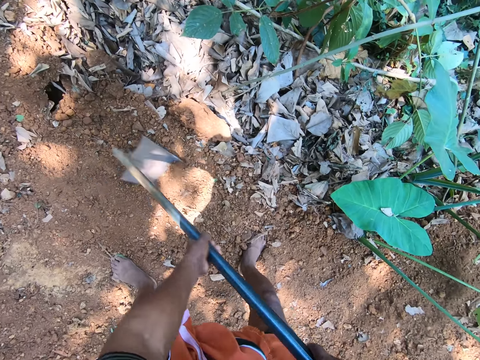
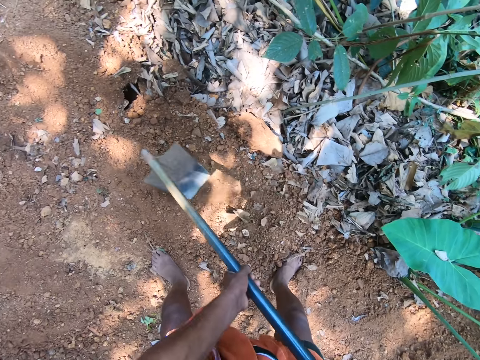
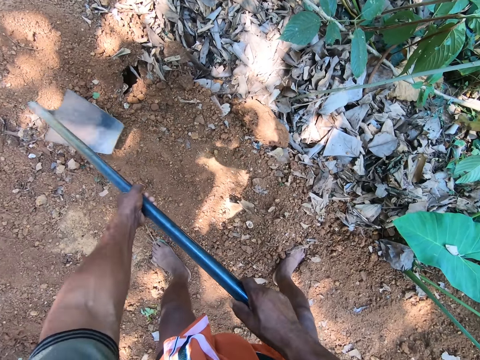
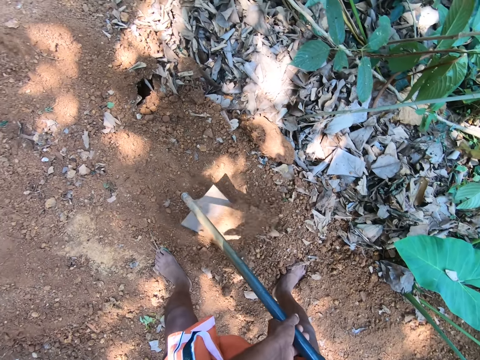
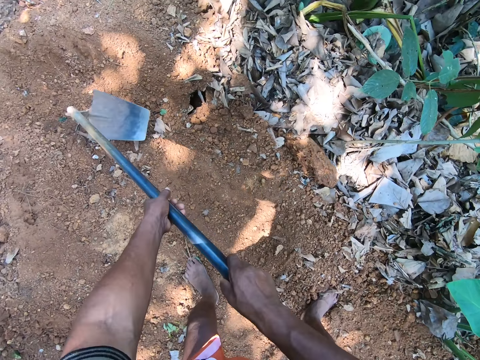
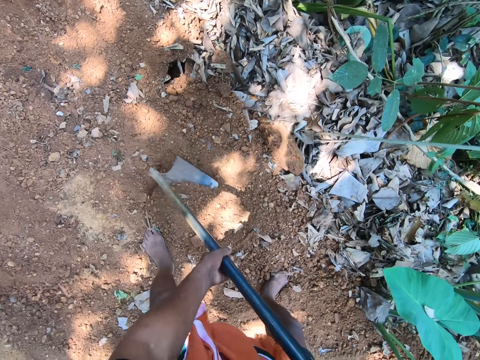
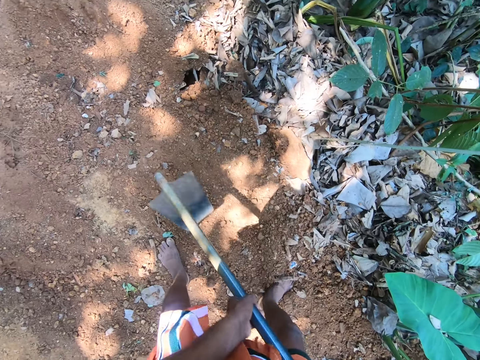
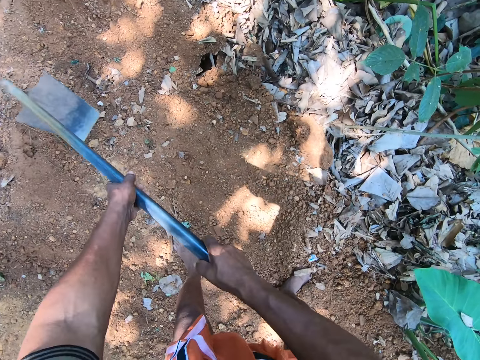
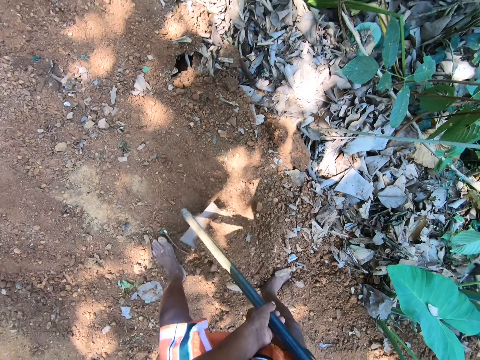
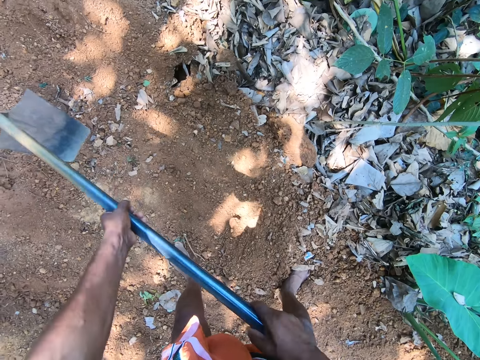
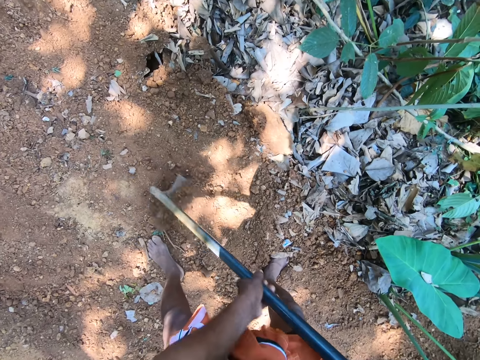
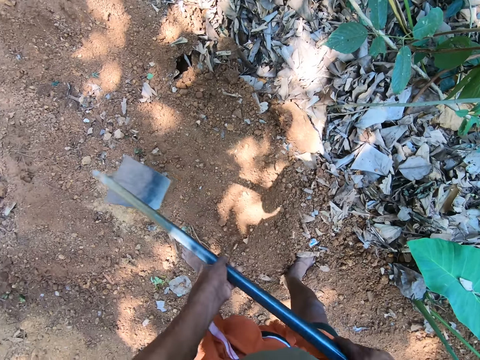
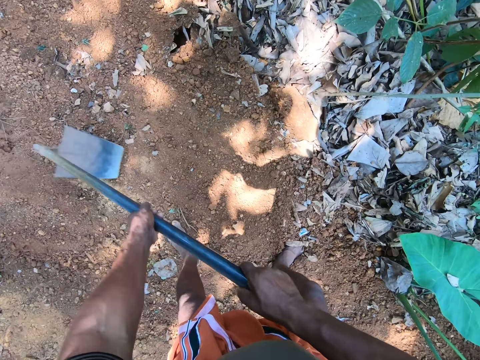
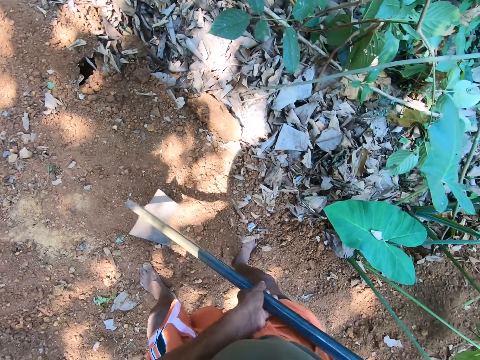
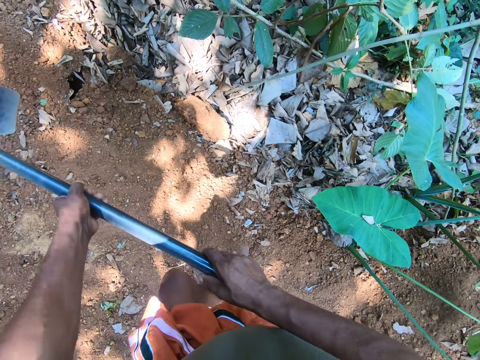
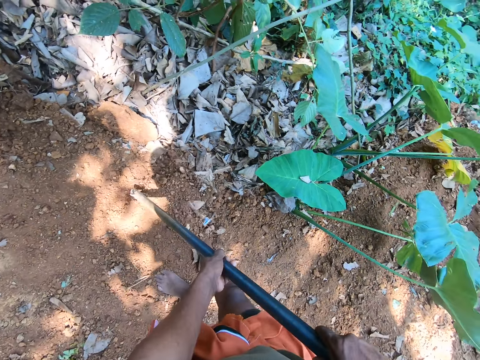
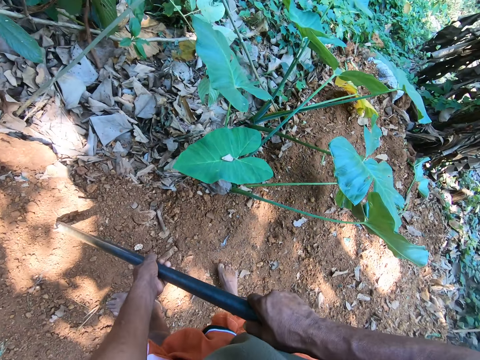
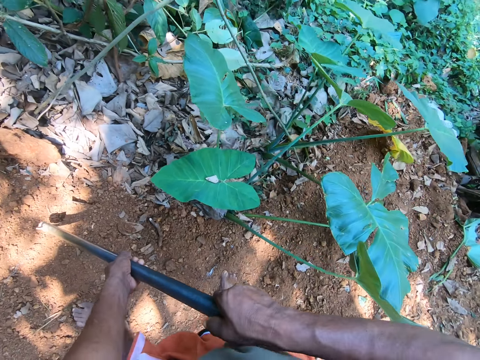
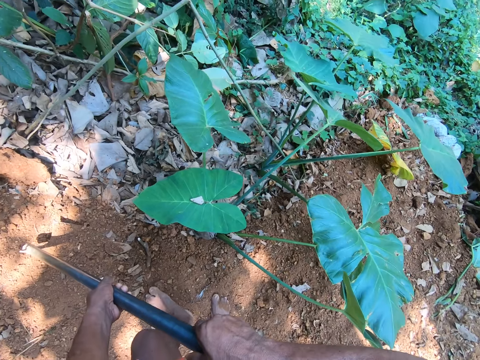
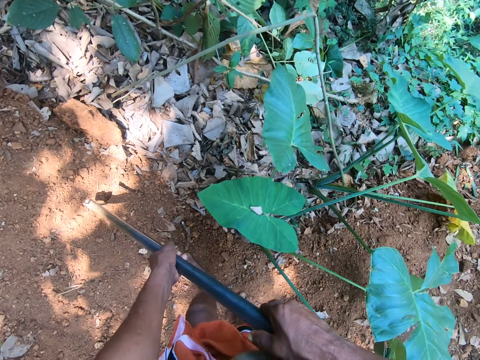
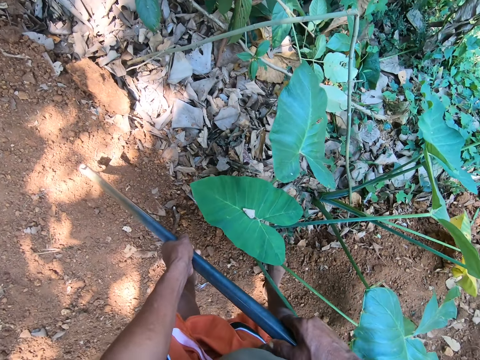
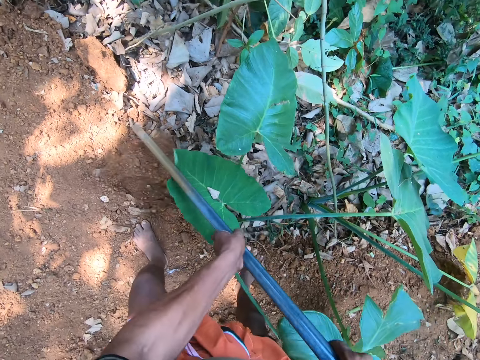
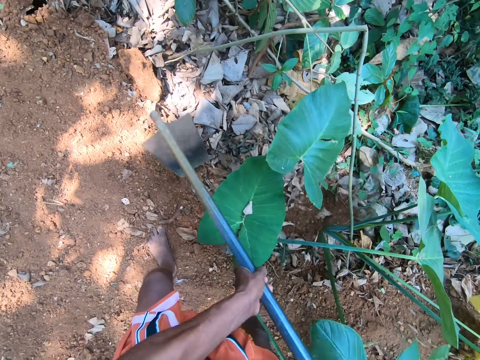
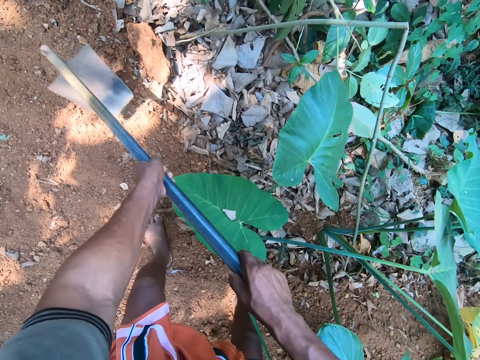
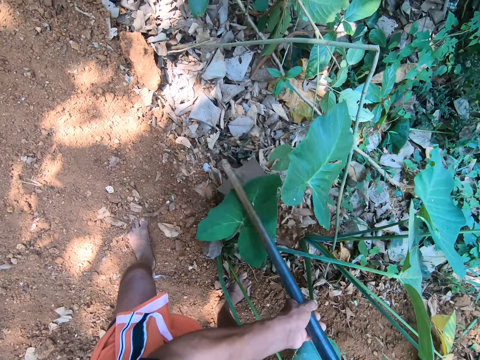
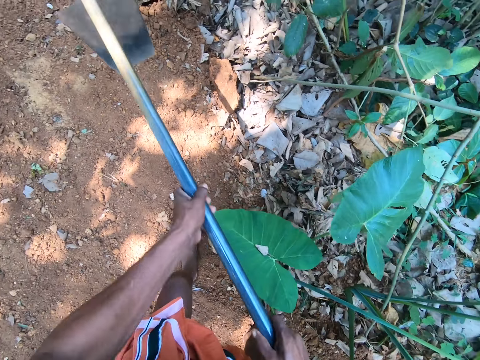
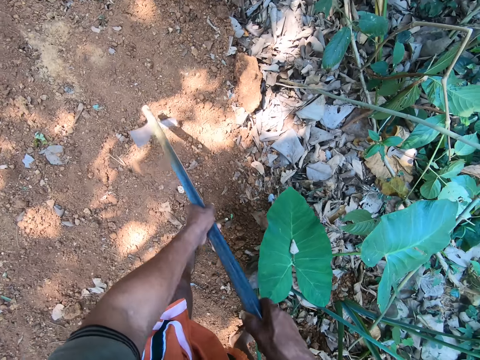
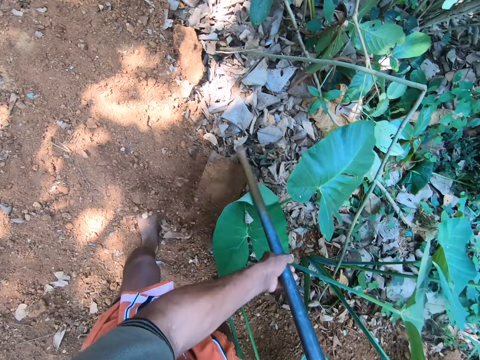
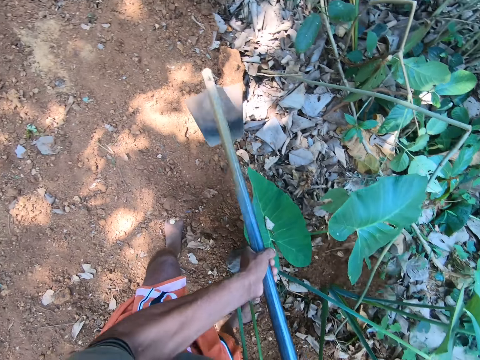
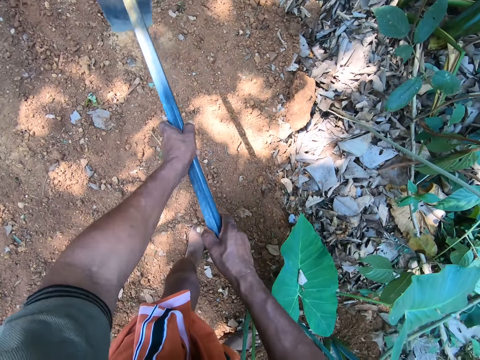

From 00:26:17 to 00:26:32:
The camera wearer moves sand on the floor to the bush with the hoe in both hands.

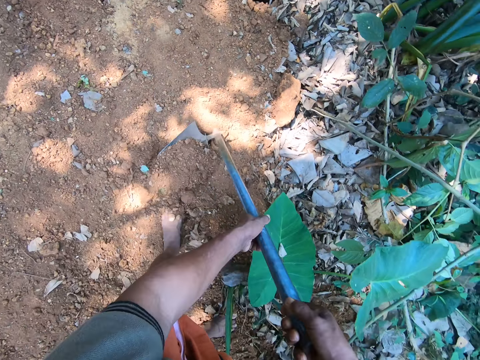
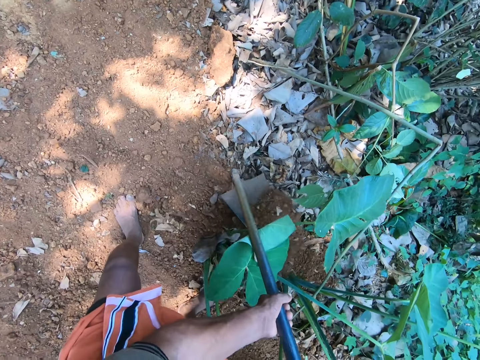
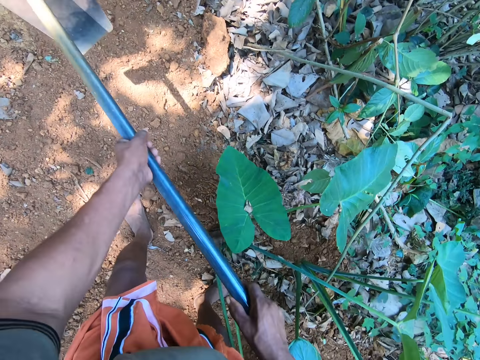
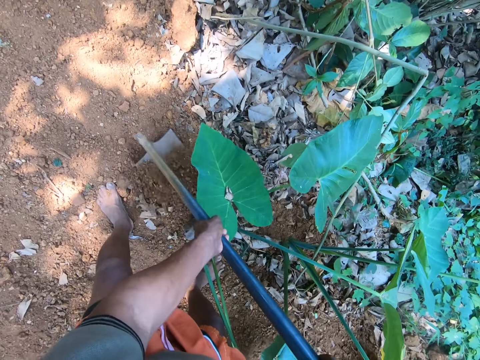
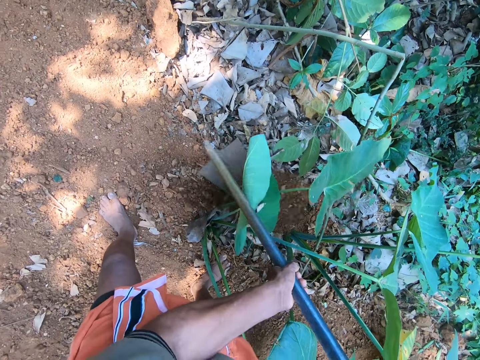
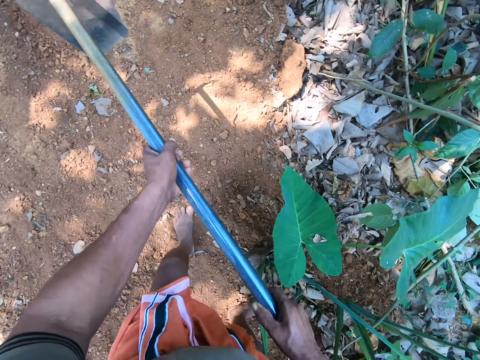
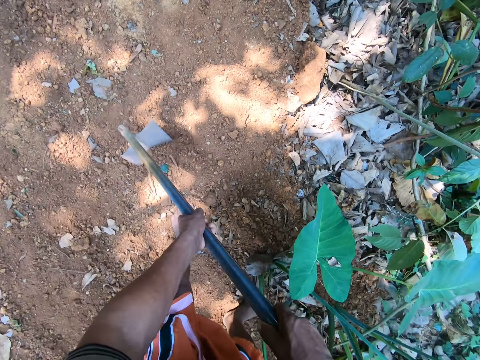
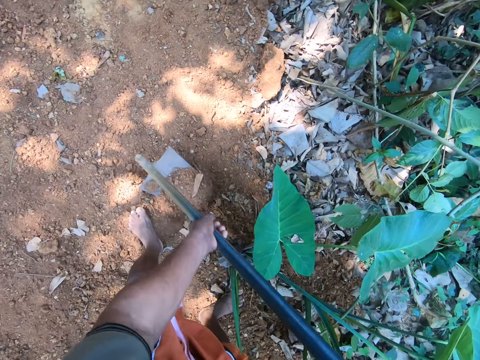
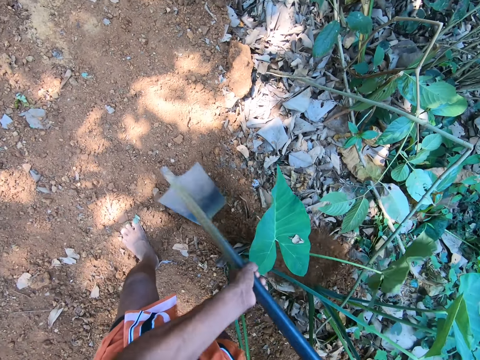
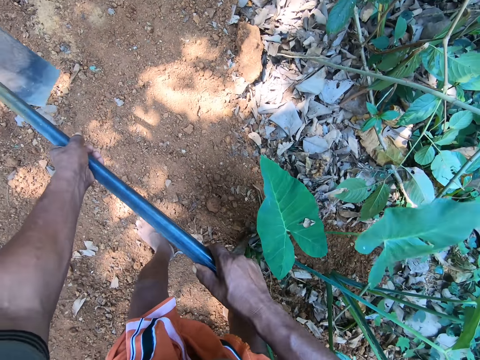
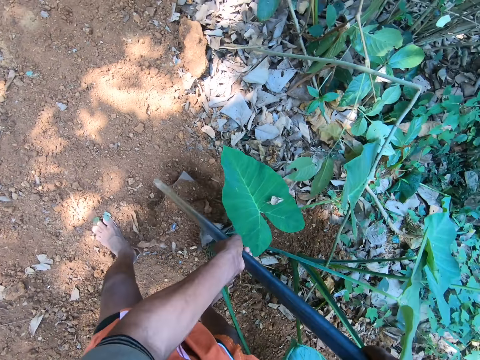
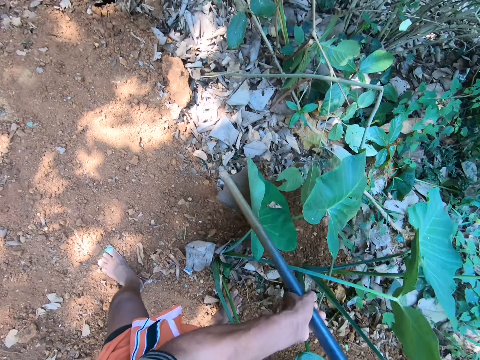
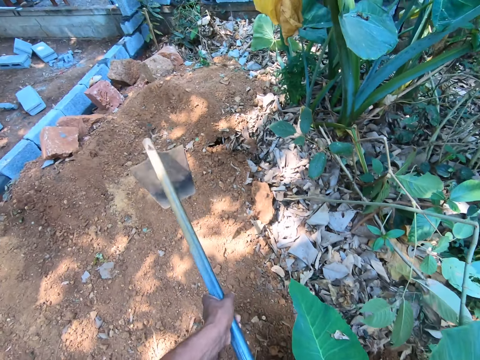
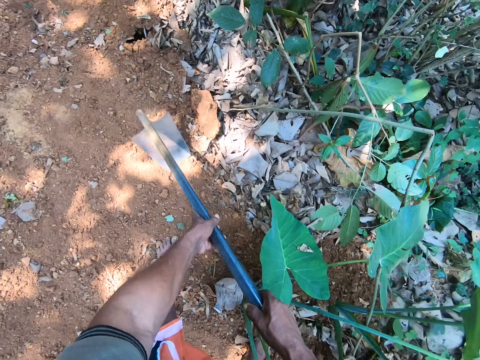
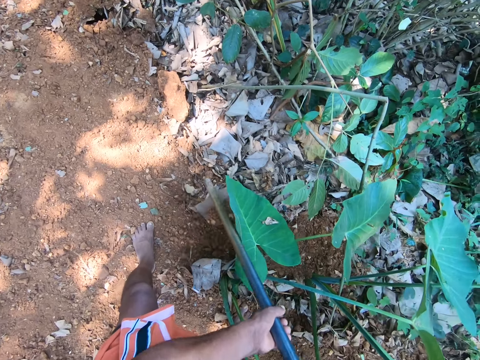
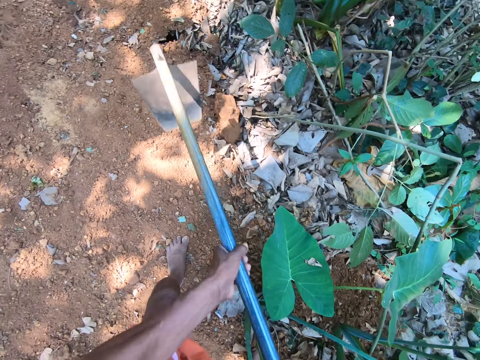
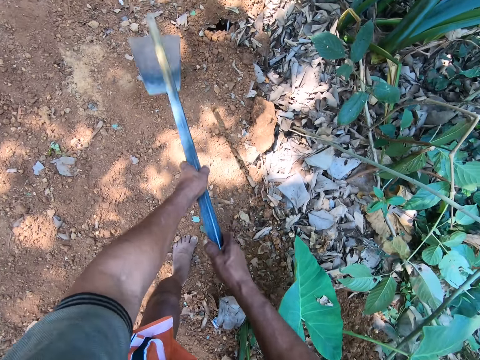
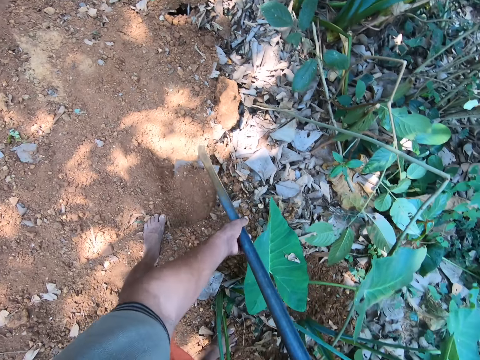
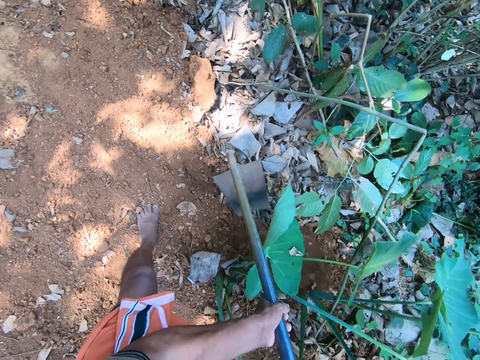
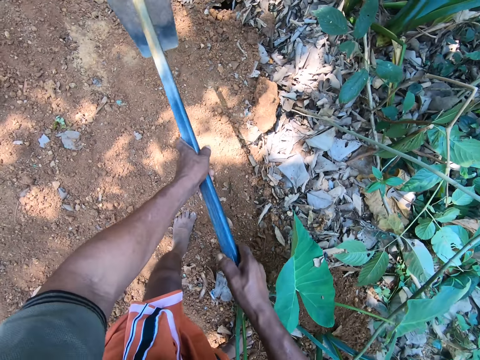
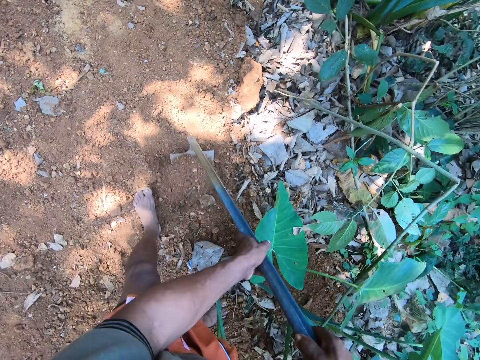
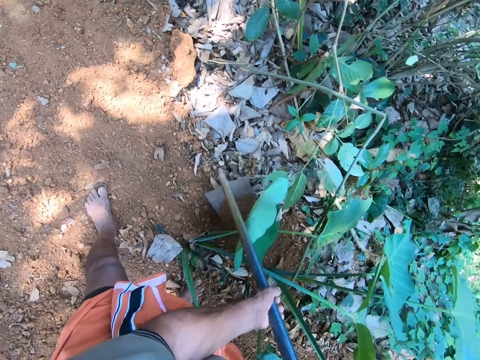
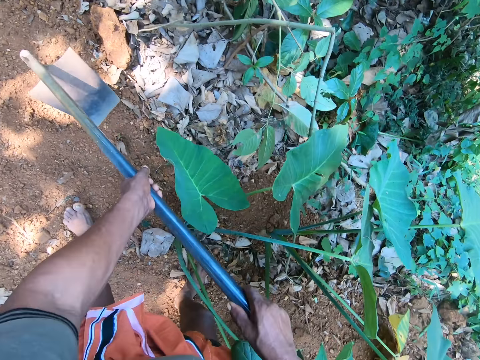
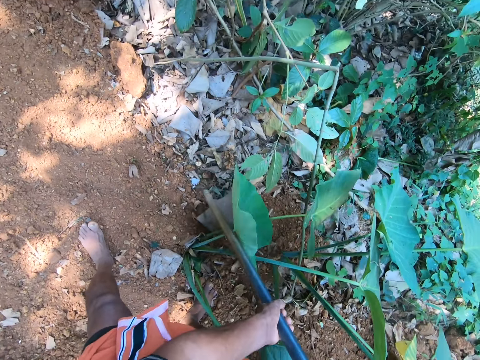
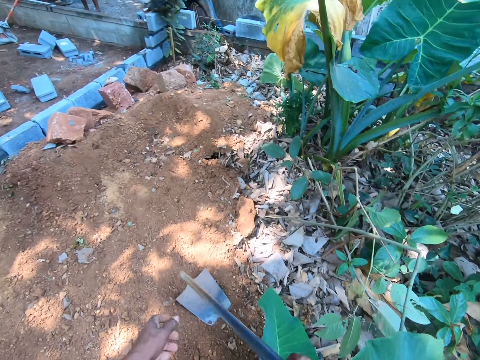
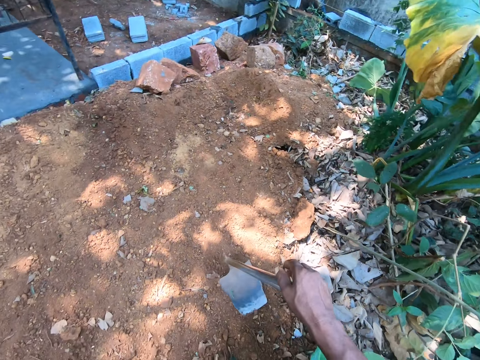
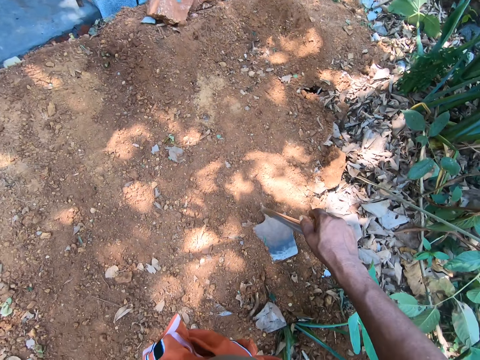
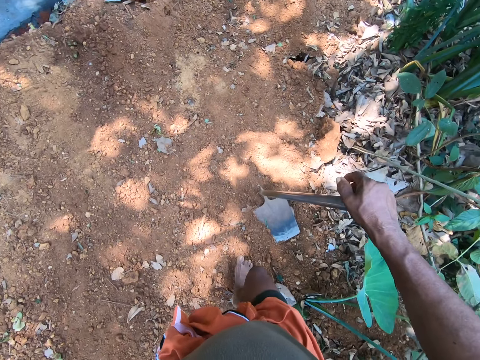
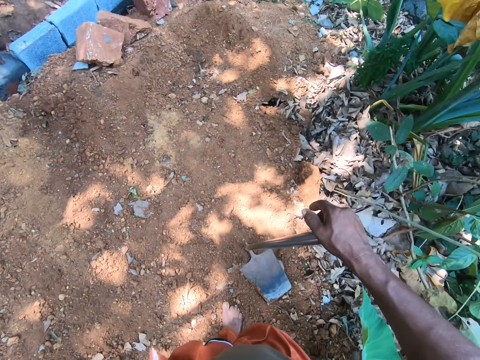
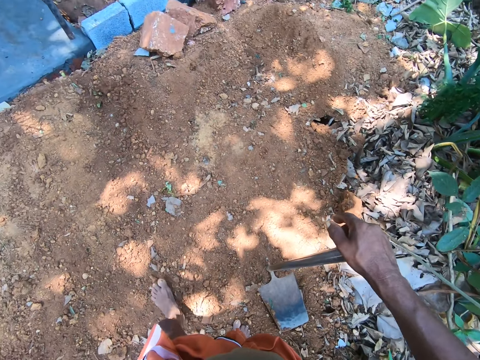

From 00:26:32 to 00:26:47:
The camera wearer holds the hoe with his right hand.
